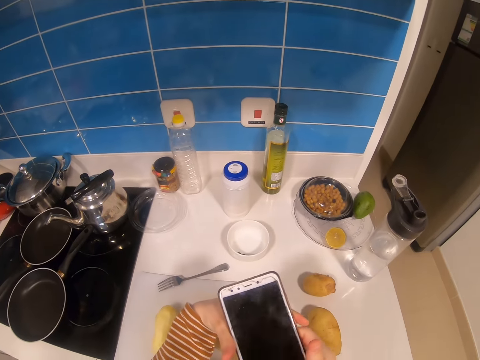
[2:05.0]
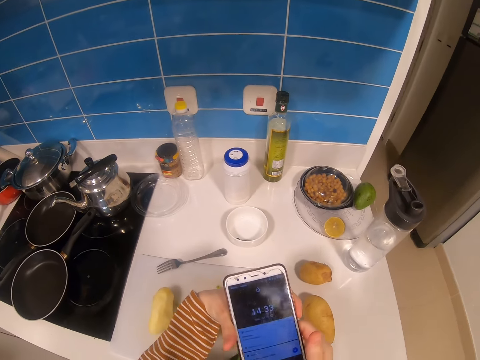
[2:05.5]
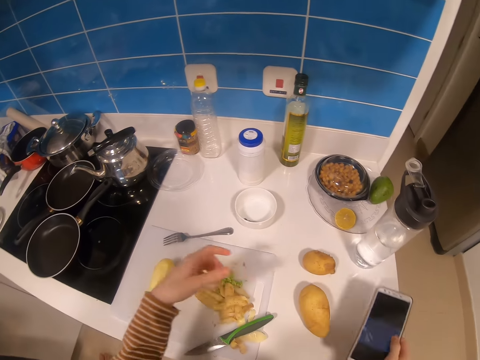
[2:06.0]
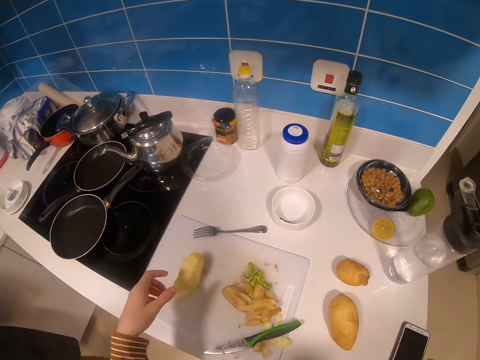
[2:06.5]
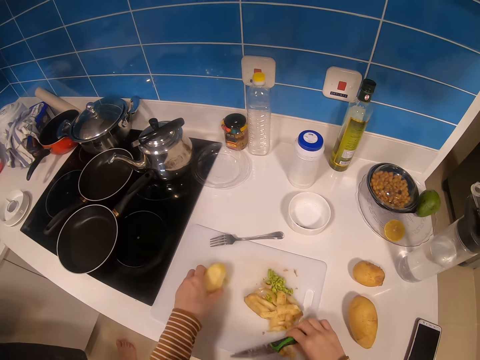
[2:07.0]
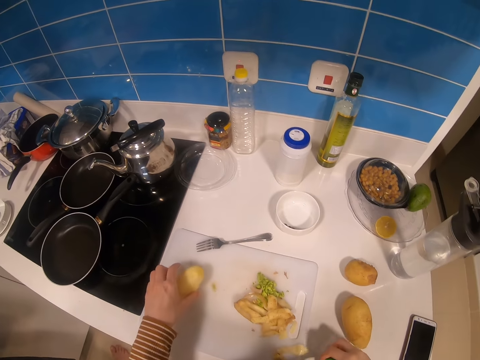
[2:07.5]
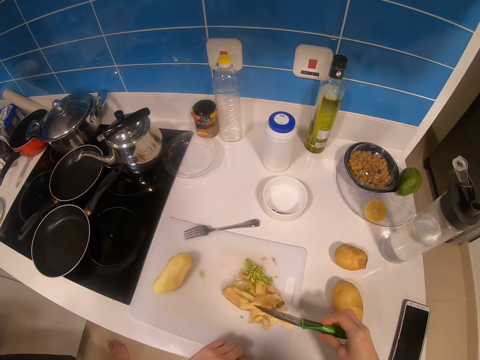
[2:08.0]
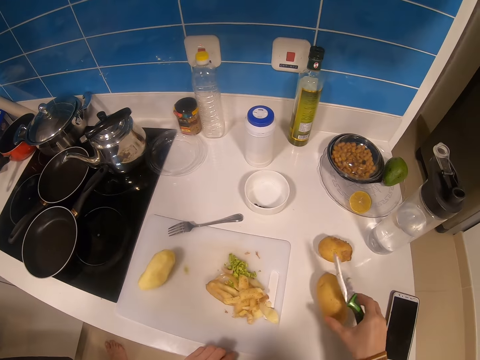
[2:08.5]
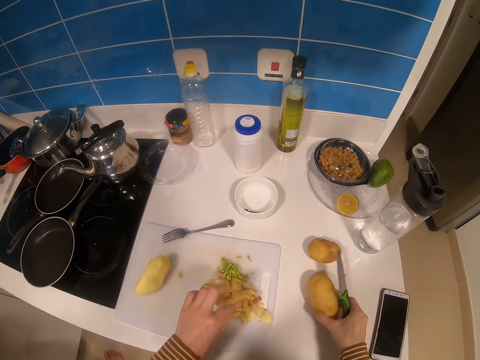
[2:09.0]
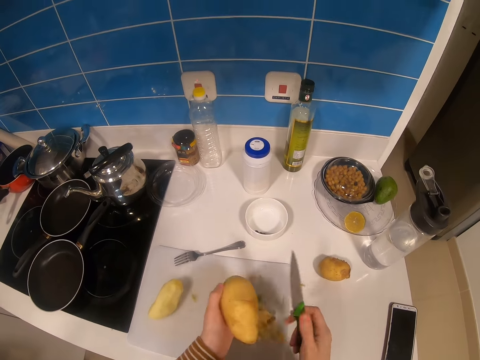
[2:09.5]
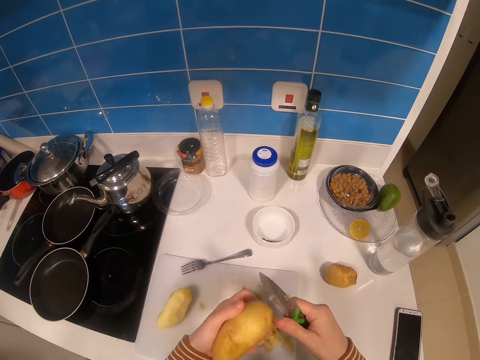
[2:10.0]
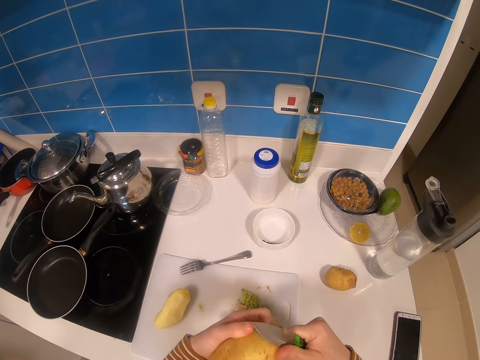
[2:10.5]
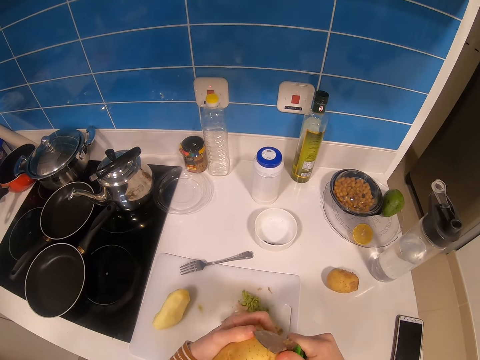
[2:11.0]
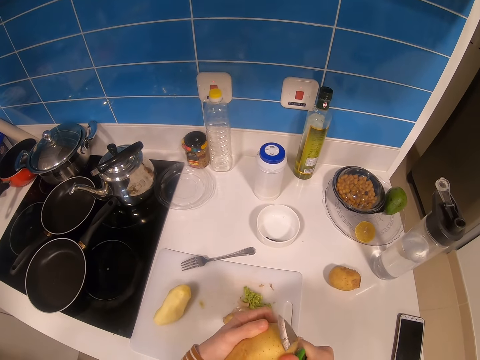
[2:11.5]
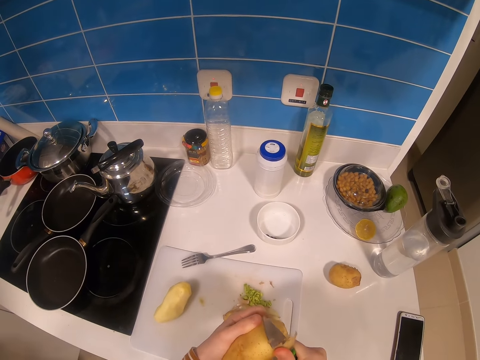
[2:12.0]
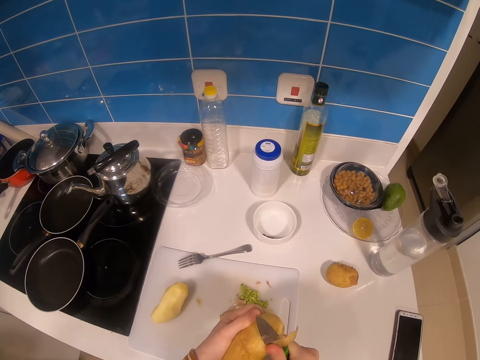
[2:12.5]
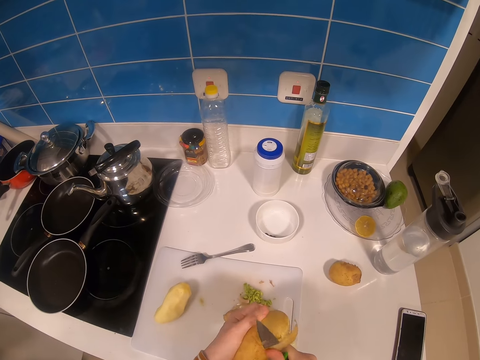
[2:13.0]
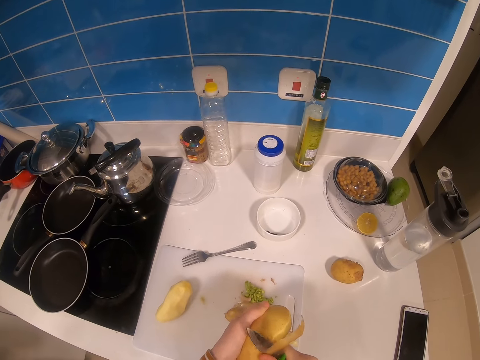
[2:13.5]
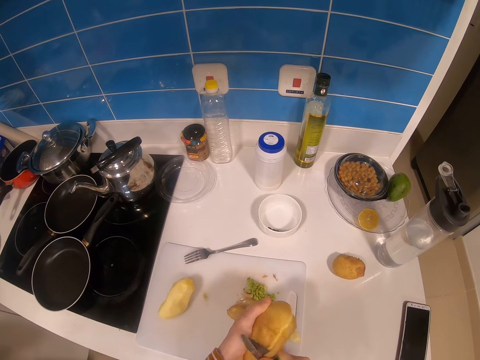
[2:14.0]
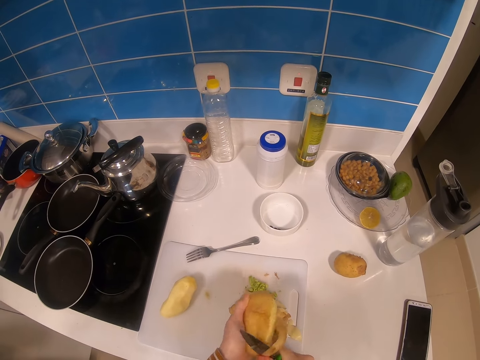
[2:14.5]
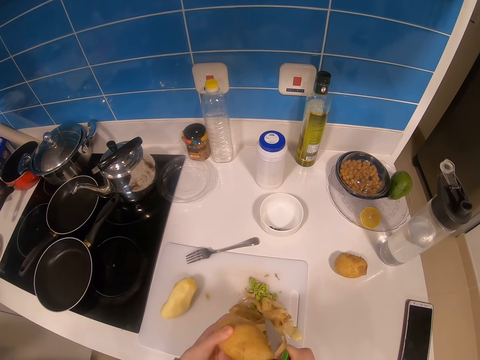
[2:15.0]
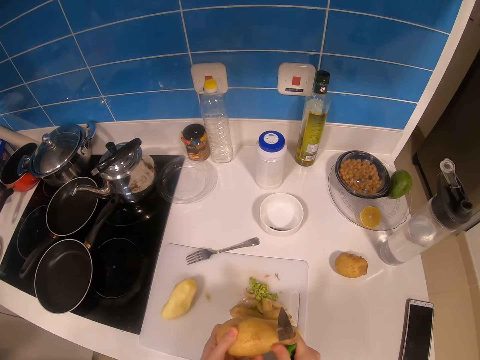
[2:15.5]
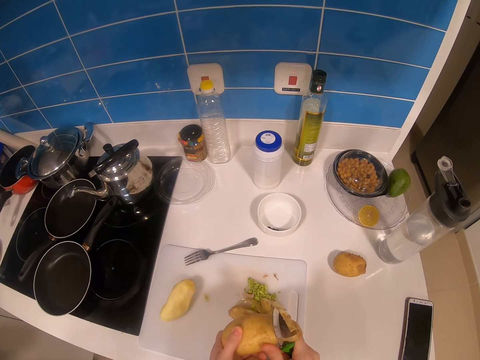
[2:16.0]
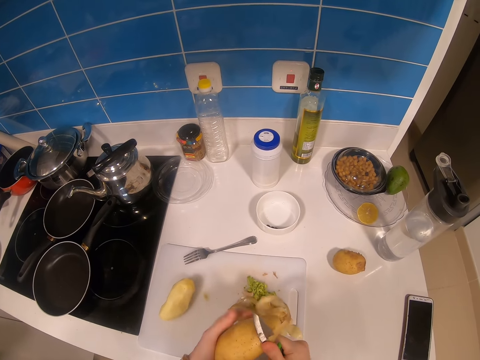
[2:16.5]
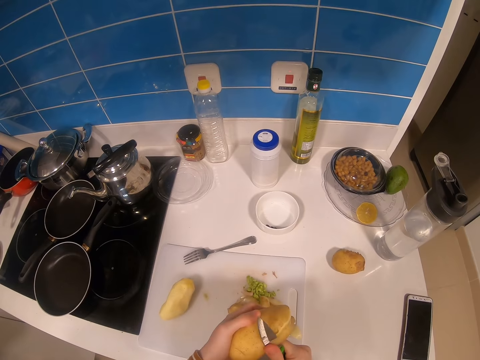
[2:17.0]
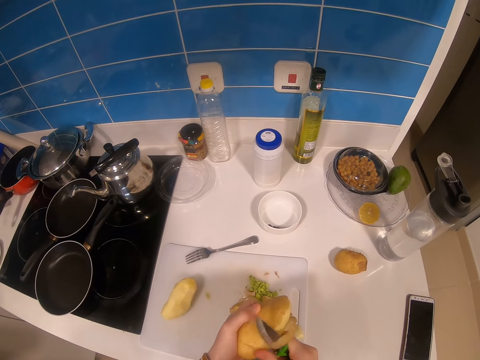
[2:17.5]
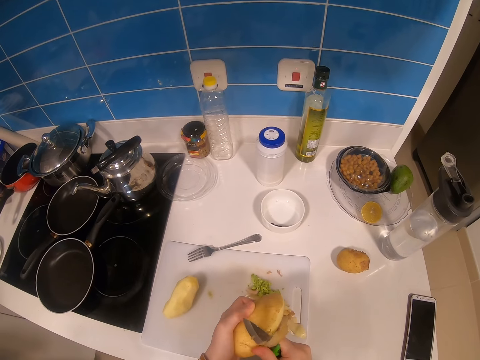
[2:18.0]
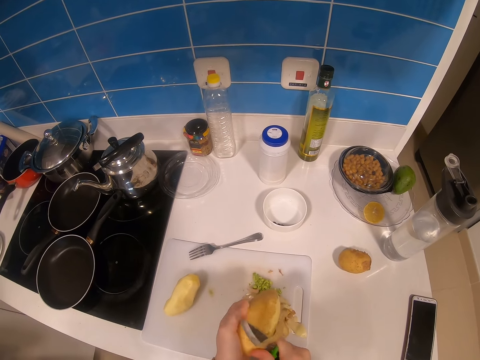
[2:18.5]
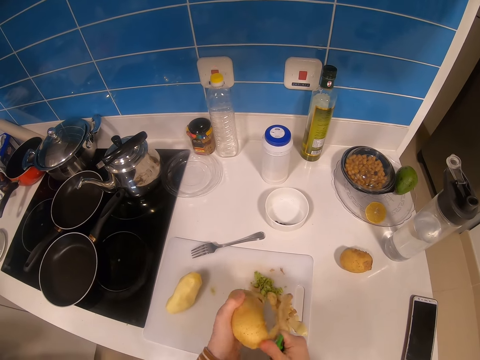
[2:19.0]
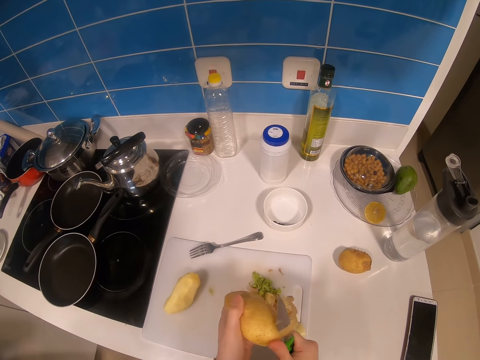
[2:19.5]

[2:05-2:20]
The camera wearer holds the phone with both hands. They put the phone on the kitchen counter. They pick up the knife from the chop board. They touch the peeled potato on the chop board. They let go of the peeled potato. They pick up a potato from the counter top. They hand the potato to the left hand. They peel the potato with the knife.

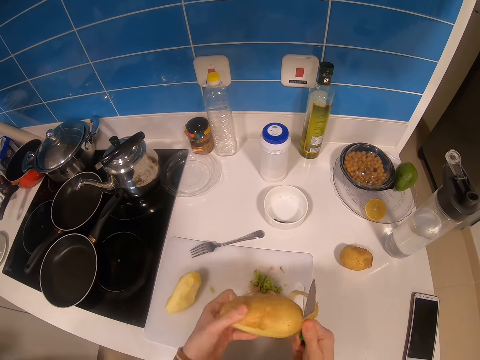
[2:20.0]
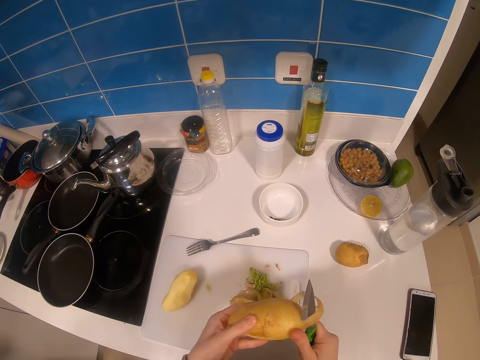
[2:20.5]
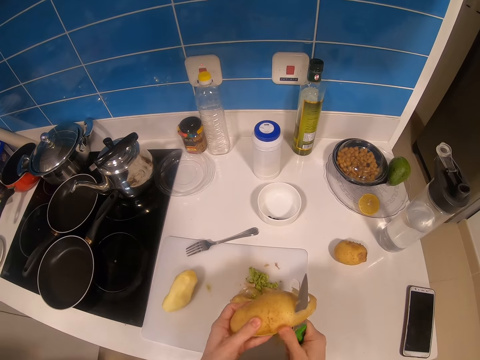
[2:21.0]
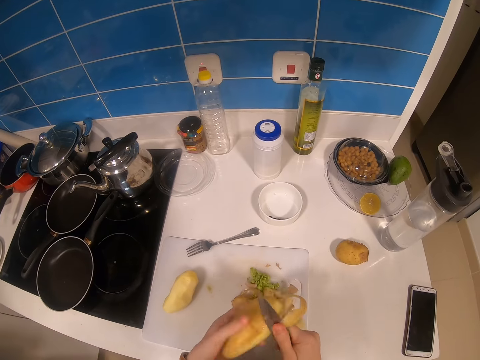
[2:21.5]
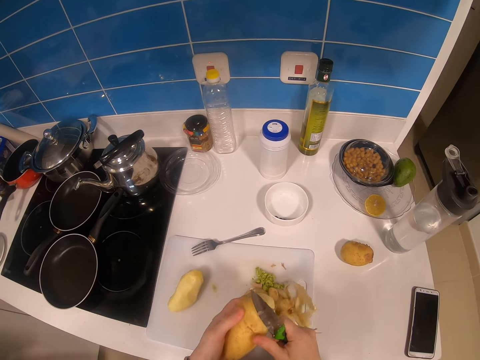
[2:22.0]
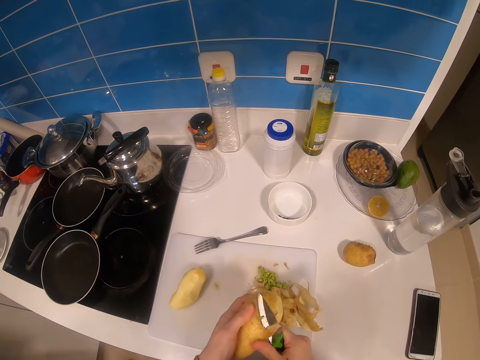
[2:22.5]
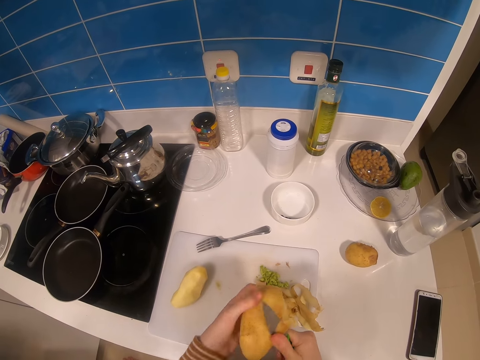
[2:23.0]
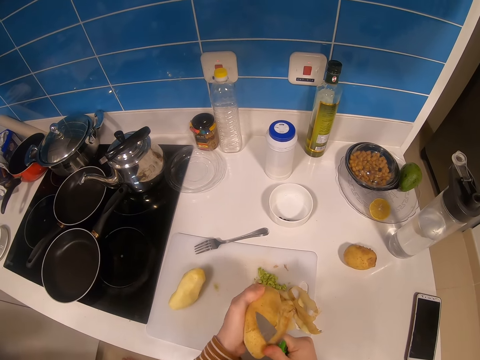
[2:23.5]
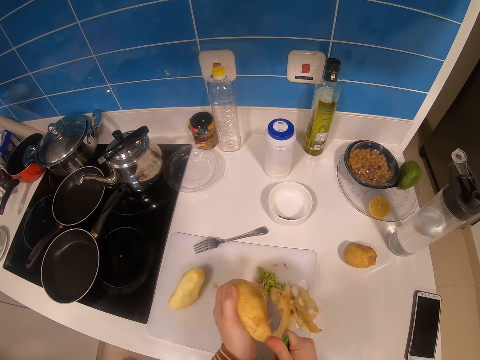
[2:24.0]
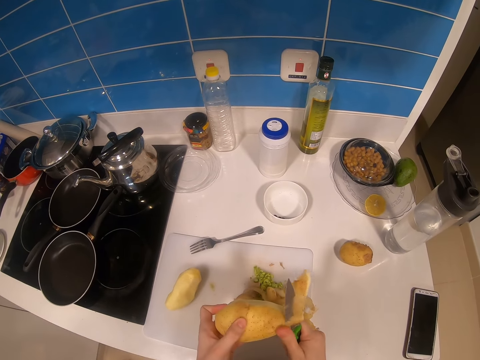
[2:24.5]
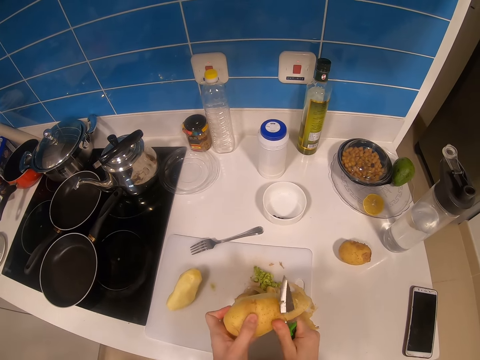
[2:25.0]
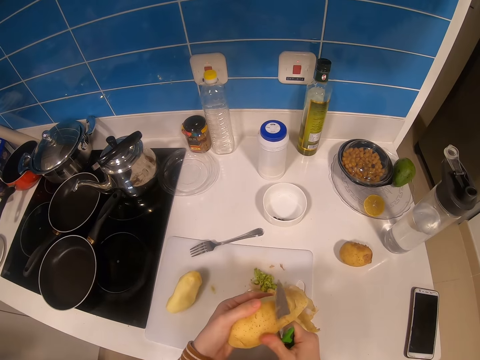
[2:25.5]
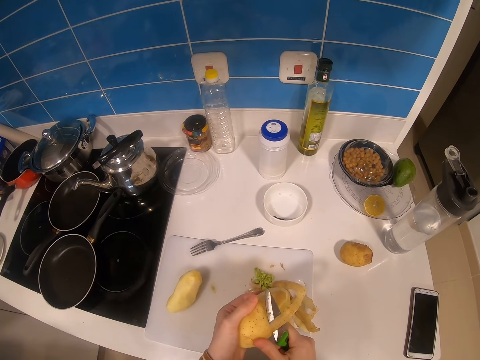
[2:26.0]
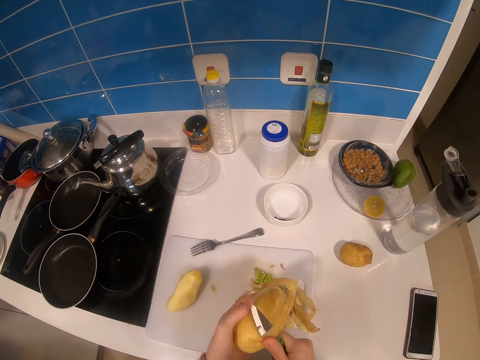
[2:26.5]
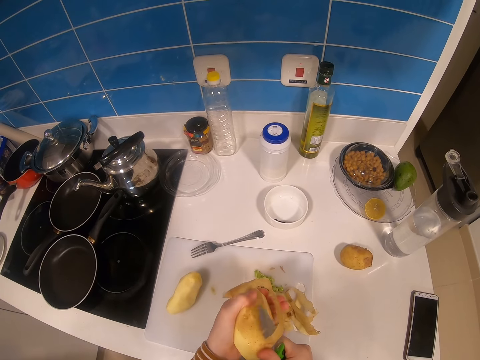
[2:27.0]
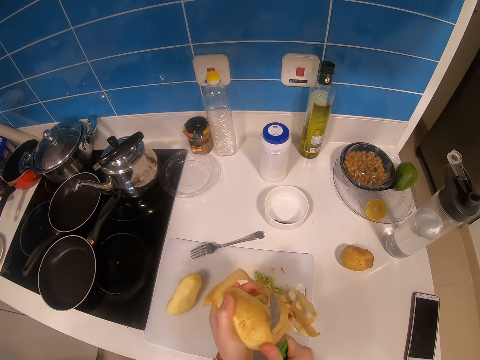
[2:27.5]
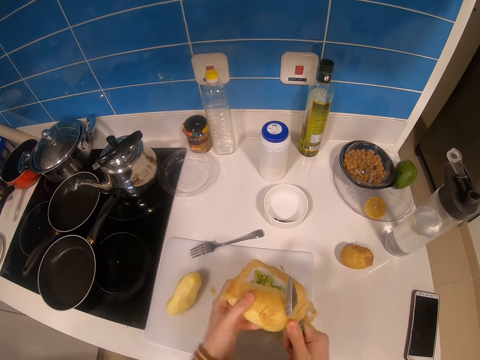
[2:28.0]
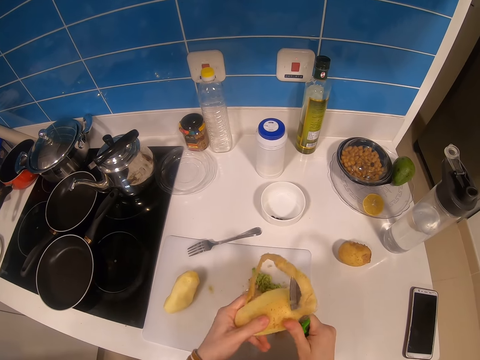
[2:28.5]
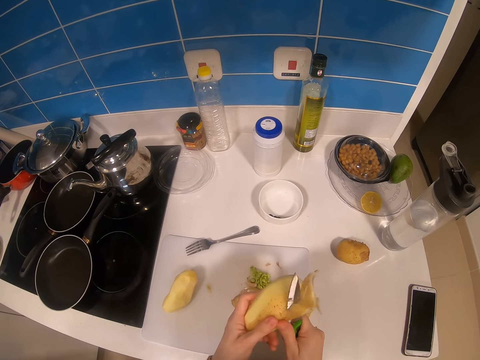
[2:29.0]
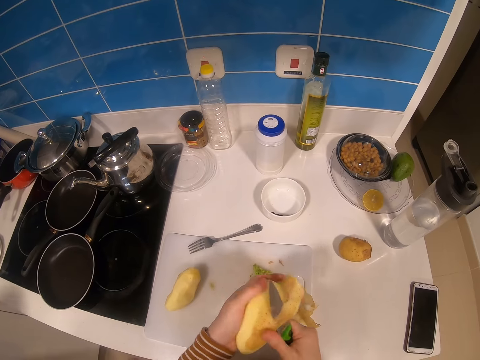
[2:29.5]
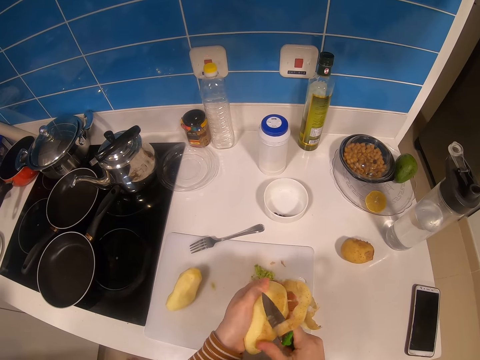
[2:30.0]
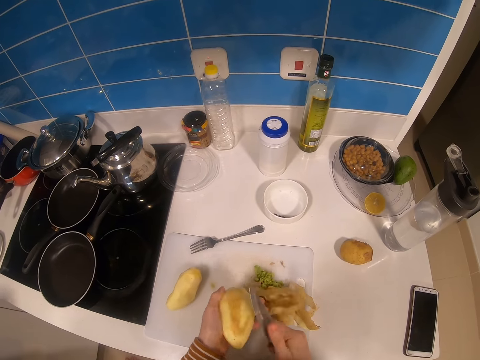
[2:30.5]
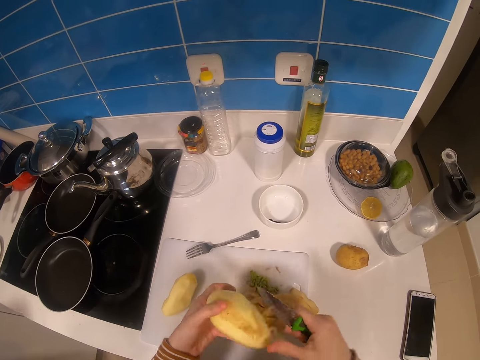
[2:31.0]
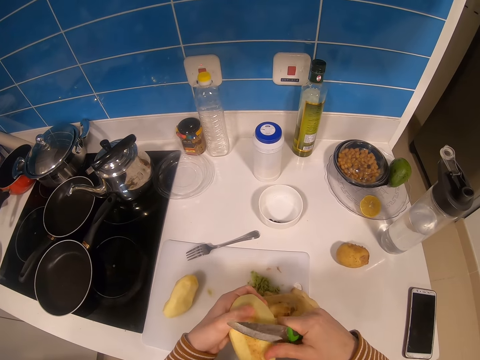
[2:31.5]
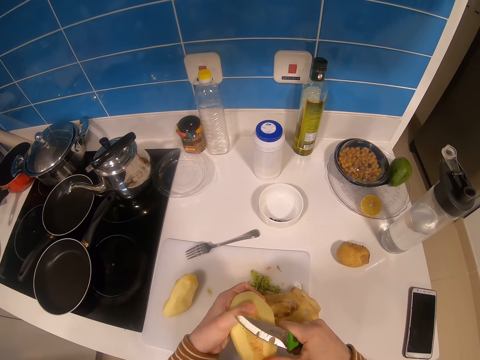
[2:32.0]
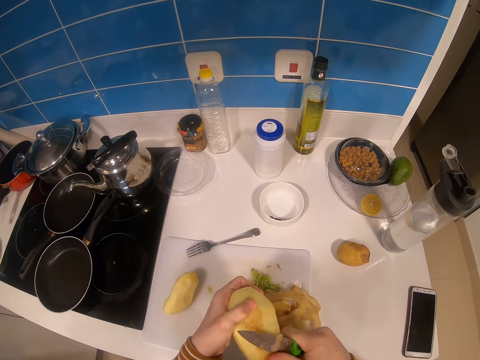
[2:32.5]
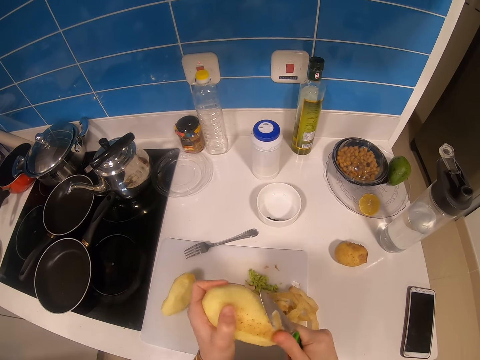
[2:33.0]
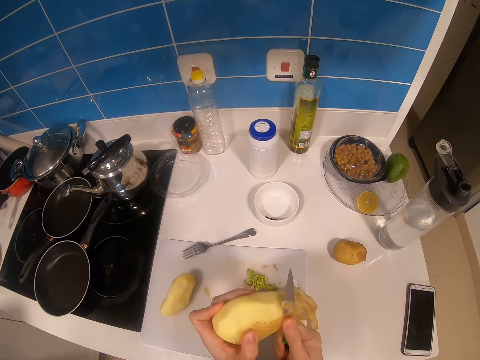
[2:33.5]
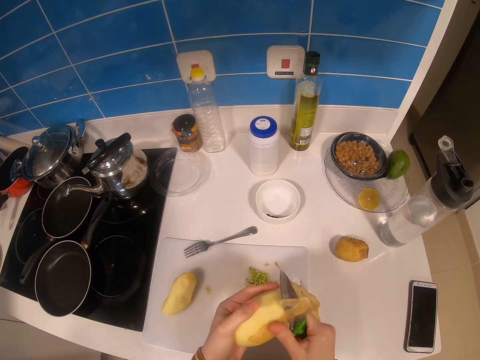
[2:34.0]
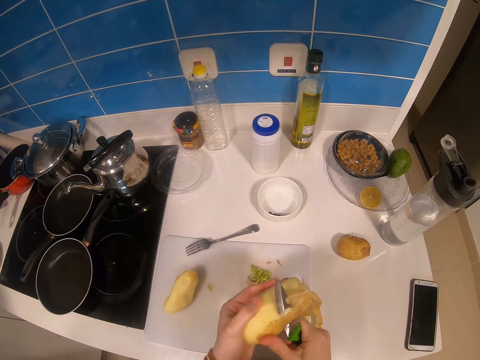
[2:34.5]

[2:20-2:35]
The camera wearer drops the potato peels on the chop board. They peel the potato with the knife. They drop the potato peels on the chop board. They peel the potato with the knife.
